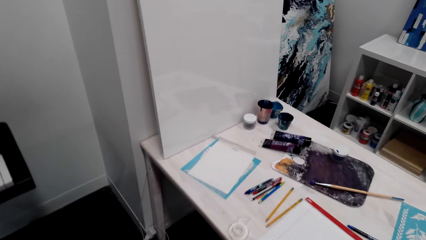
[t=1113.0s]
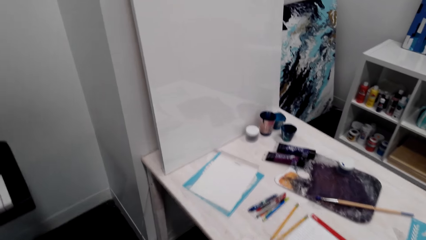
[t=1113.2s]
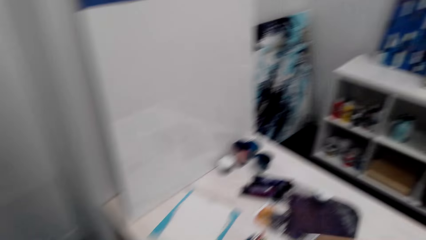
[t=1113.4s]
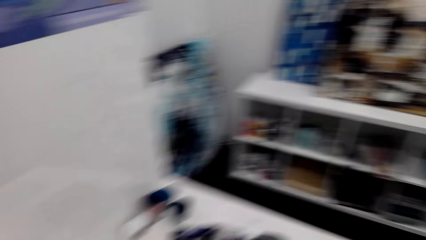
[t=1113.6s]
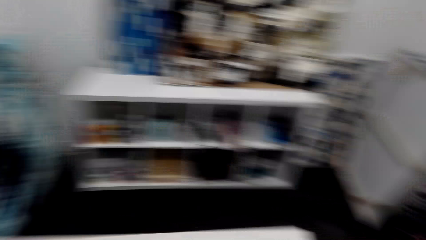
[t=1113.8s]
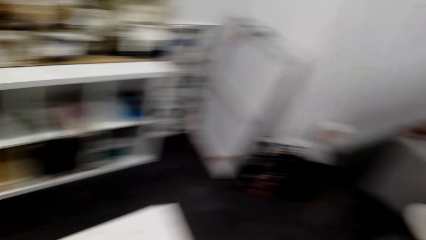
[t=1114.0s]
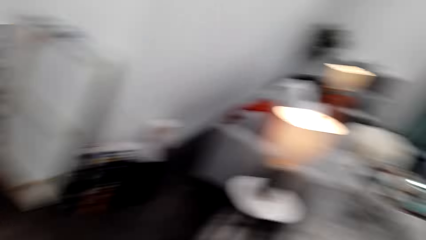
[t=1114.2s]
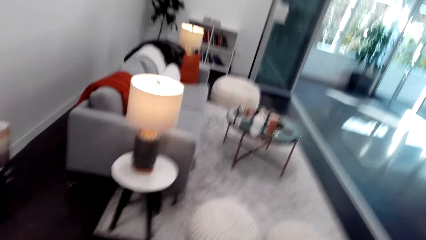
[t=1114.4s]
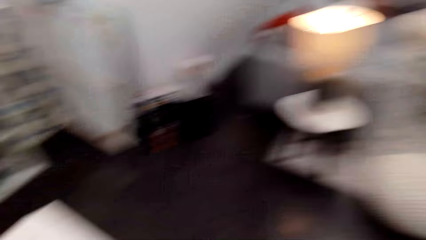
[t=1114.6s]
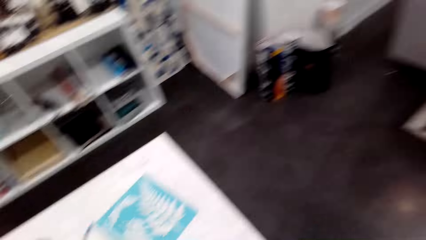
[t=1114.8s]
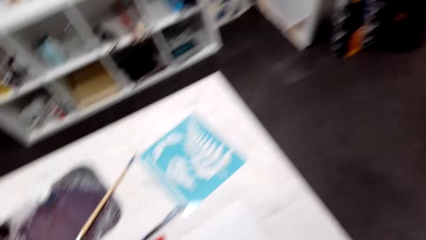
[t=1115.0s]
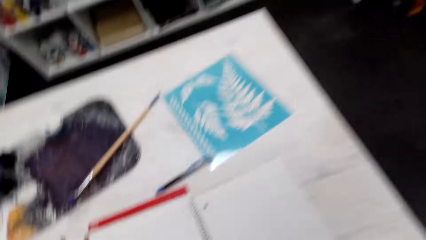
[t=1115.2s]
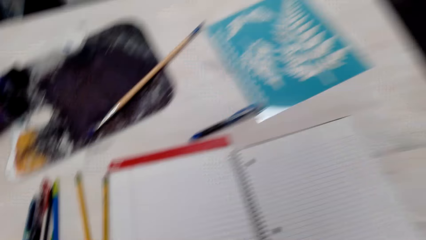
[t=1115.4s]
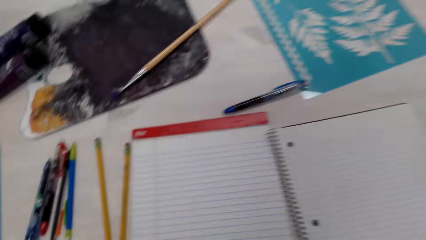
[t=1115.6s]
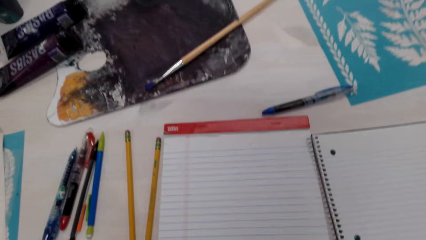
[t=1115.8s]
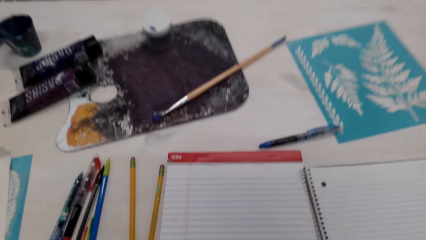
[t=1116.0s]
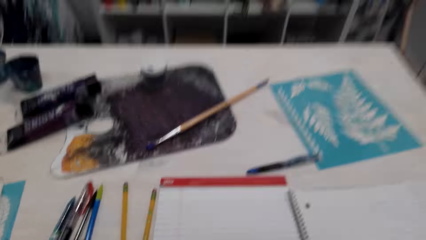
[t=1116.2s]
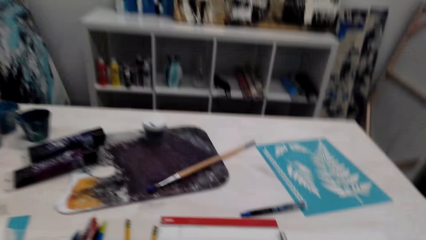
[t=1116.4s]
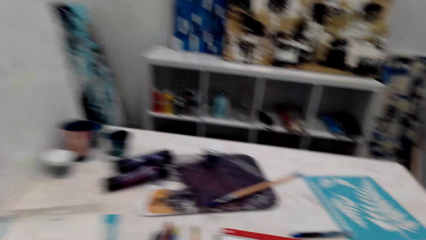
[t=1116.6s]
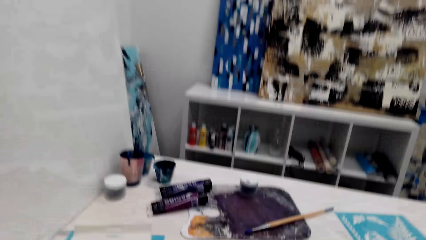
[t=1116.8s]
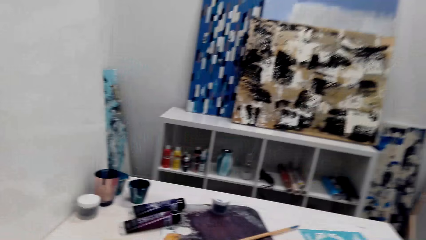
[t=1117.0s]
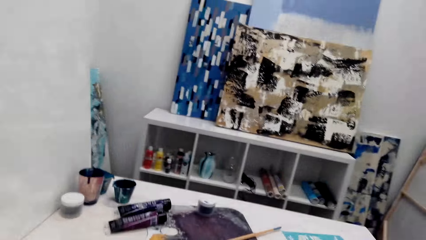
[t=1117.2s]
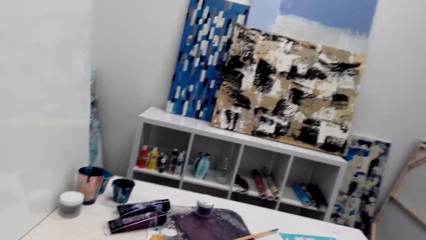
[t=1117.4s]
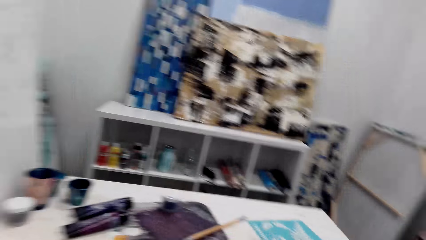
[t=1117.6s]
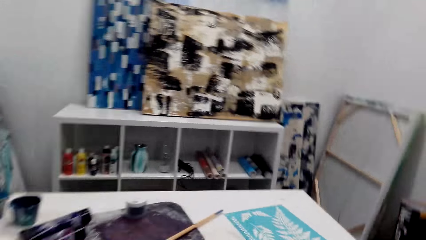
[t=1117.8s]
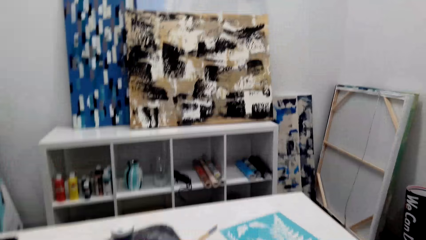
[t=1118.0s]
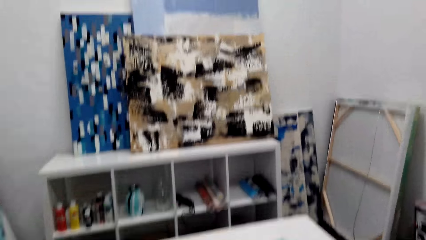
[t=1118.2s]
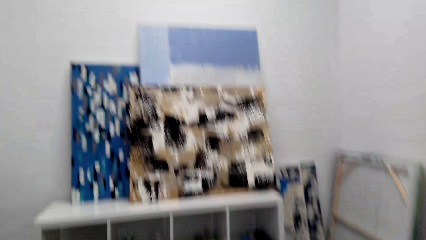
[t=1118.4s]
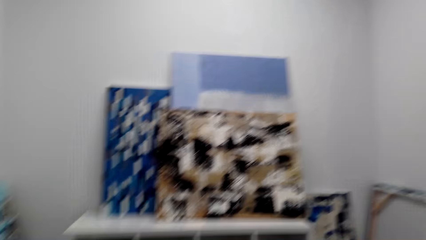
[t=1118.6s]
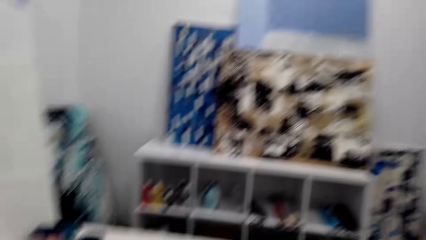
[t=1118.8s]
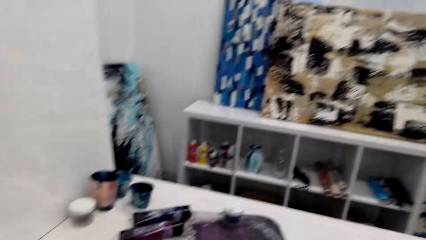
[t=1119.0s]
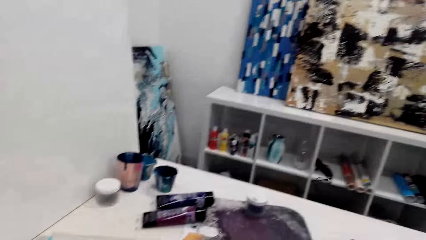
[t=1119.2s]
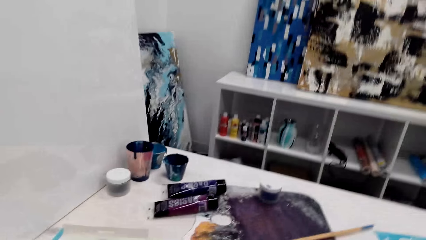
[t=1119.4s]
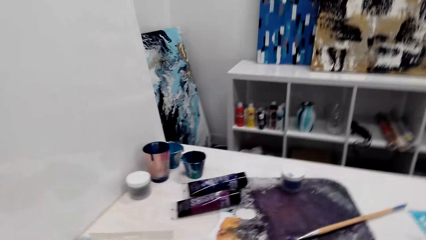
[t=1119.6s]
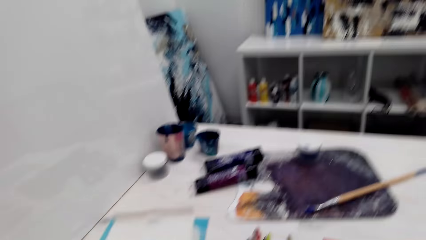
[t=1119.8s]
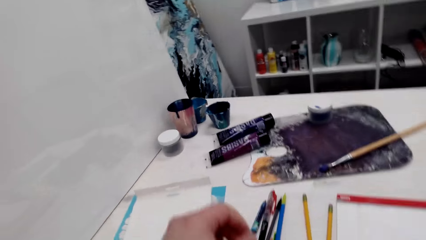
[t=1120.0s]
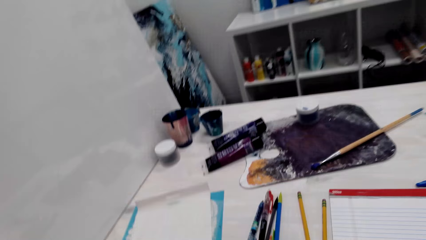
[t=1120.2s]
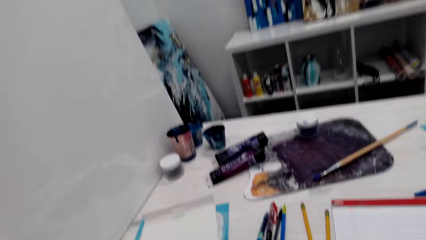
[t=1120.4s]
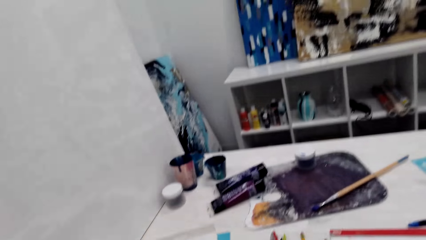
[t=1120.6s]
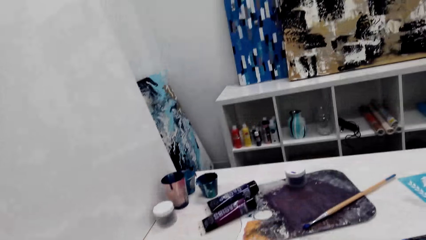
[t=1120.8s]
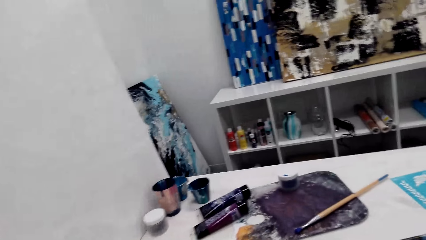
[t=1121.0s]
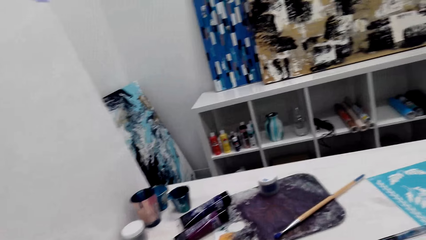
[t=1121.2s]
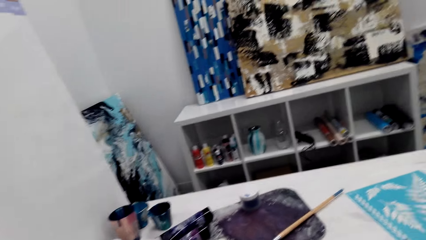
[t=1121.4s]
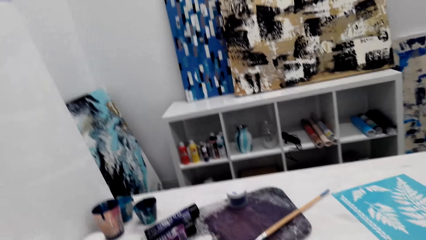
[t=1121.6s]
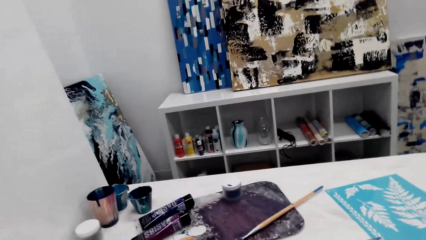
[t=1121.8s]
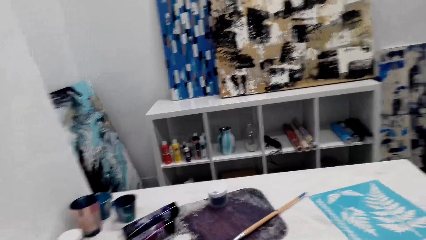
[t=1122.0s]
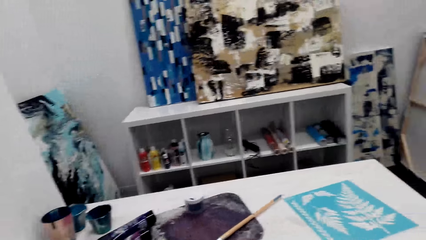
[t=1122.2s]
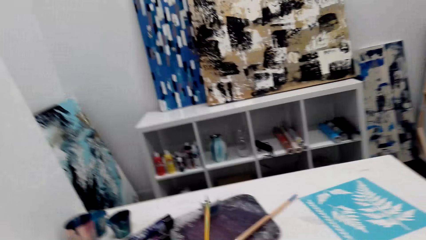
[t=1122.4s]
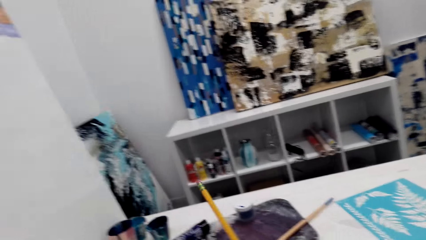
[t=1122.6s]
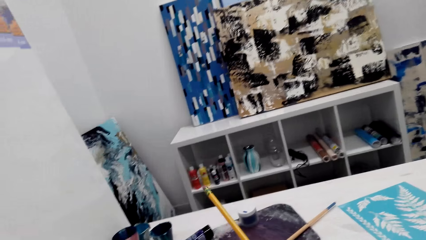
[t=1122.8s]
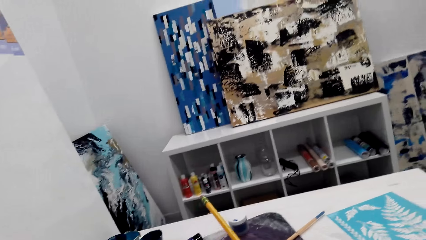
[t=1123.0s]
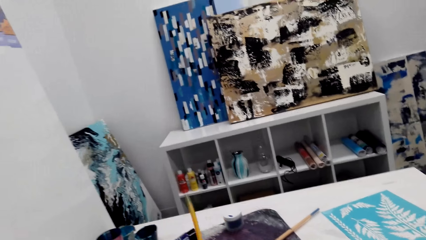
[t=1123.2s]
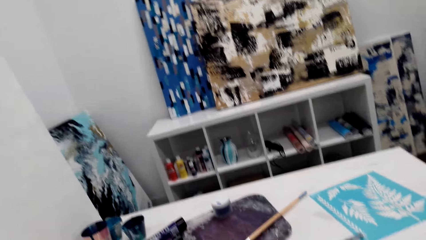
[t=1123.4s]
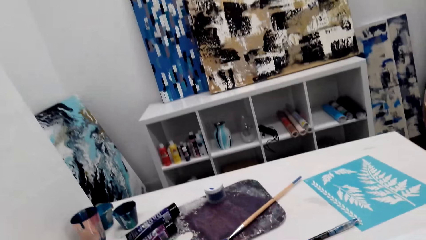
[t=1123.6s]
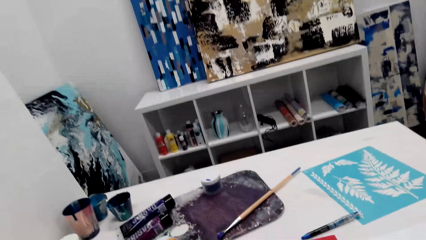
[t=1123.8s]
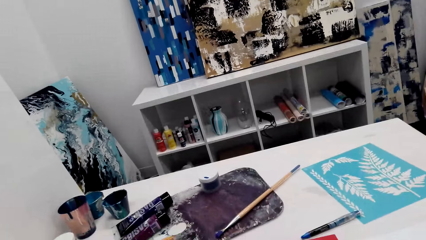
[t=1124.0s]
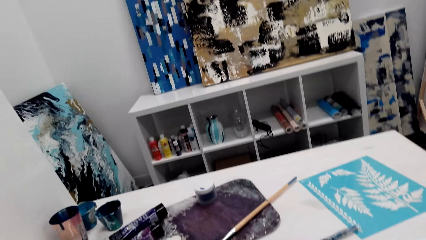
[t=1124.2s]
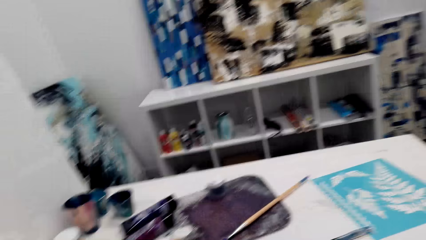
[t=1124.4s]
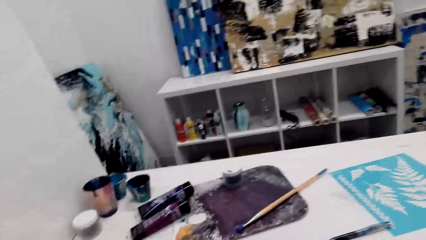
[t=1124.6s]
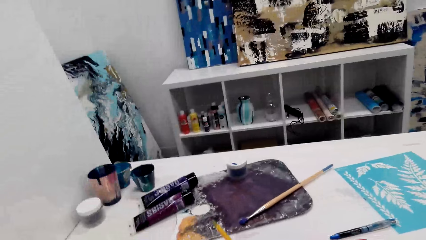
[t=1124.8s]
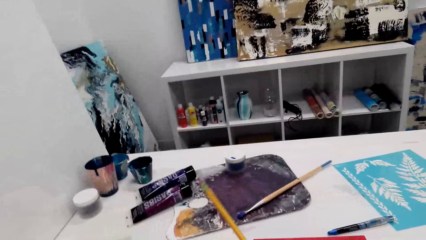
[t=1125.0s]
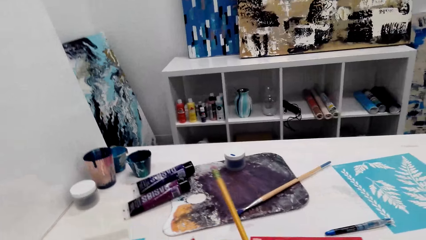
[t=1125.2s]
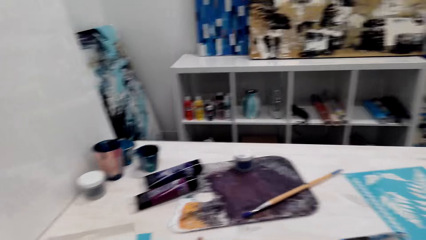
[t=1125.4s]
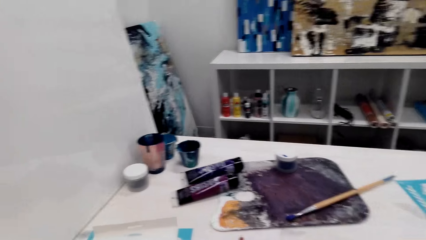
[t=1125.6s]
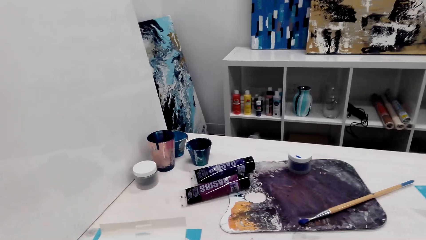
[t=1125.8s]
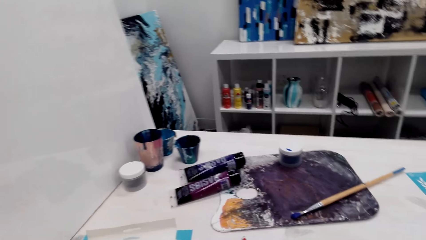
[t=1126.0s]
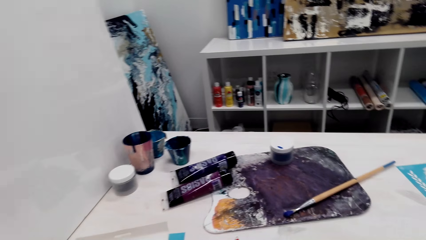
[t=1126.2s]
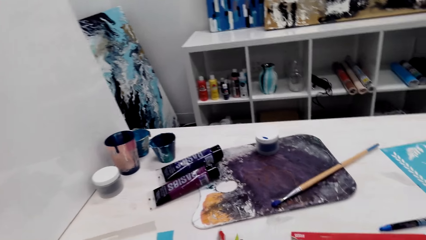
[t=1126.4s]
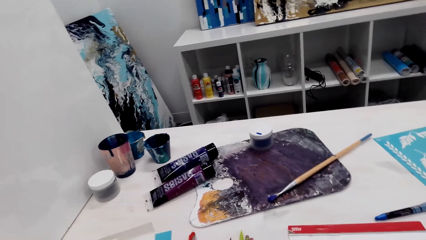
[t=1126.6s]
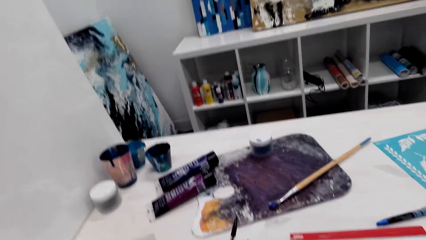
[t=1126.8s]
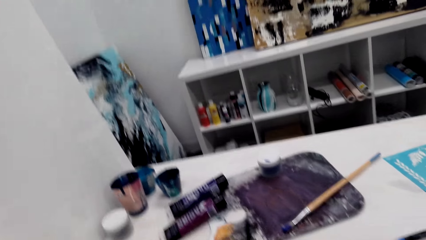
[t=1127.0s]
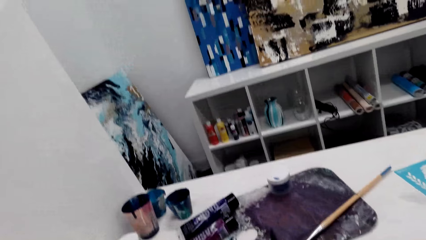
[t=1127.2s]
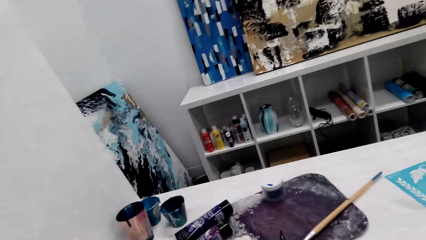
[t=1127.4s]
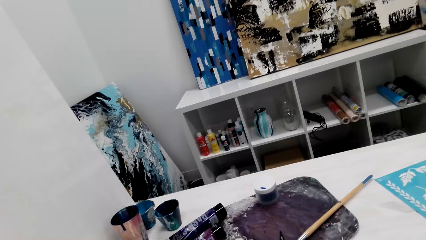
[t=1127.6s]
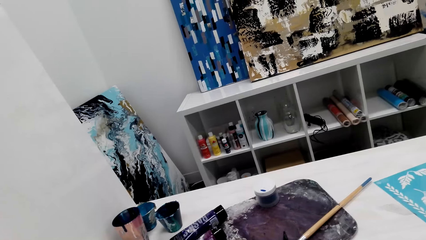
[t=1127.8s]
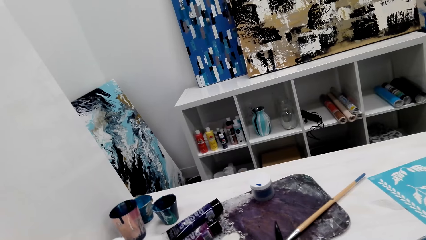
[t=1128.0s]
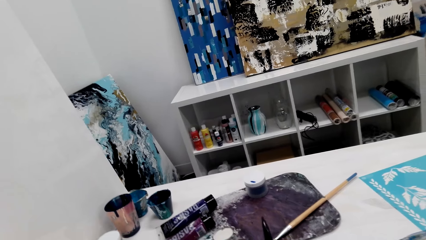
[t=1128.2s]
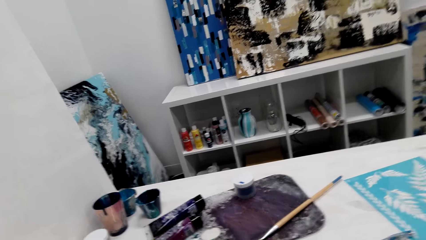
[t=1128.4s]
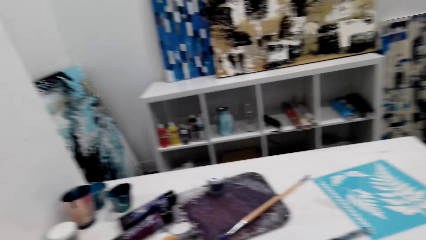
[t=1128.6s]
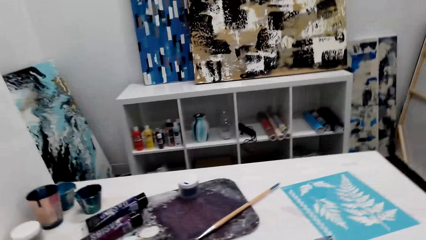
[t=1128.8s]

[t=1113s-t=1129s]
The camera wearer sits down on a chair. They hold a pencil and place the pencil on the table. They pick the pencil. They draw something onto a paper.
